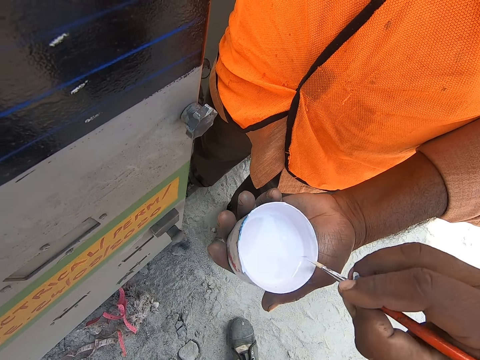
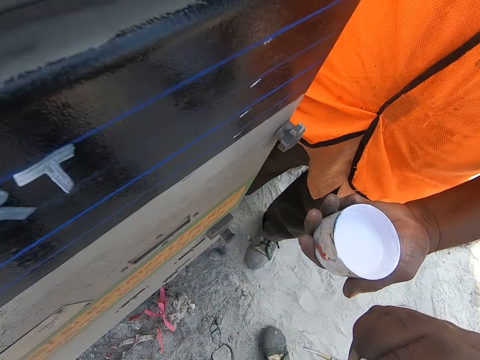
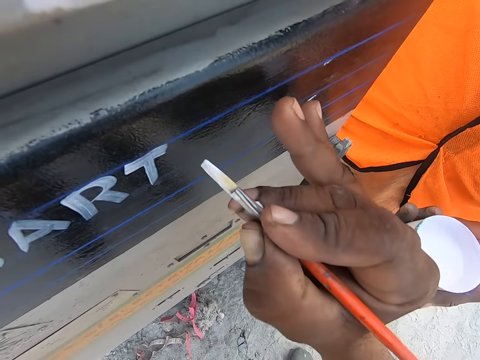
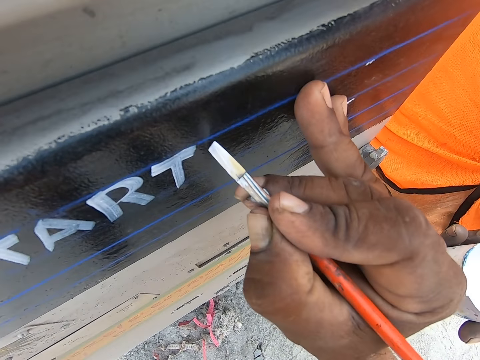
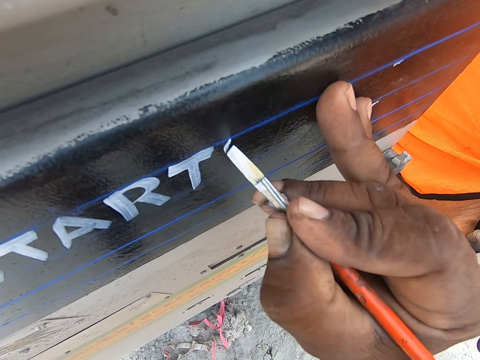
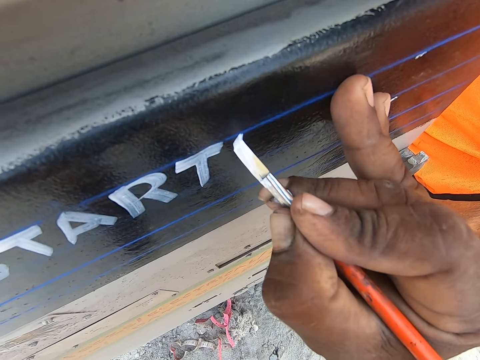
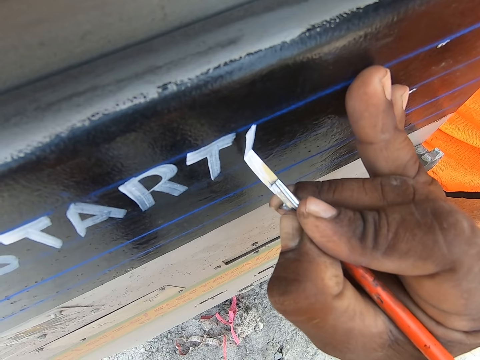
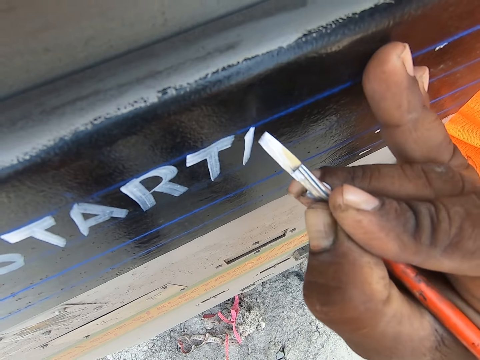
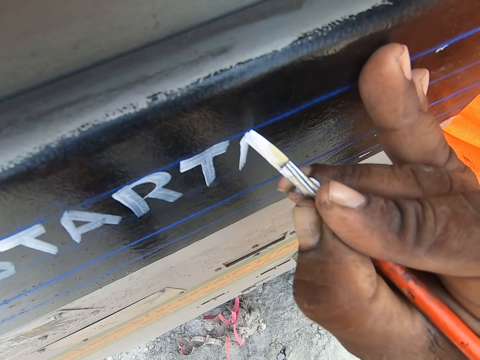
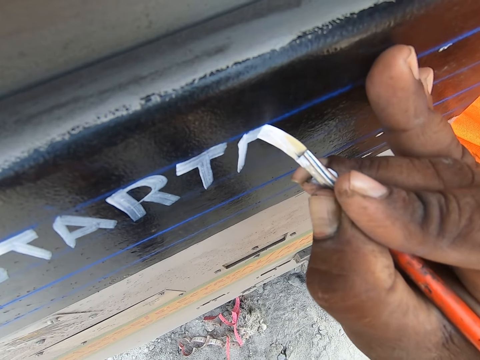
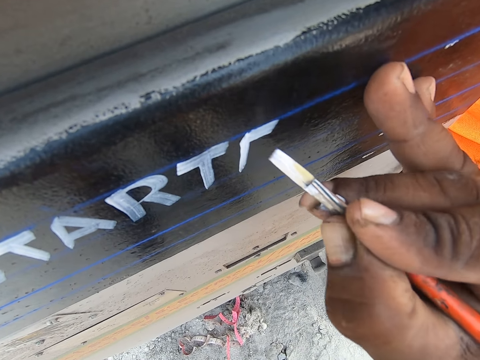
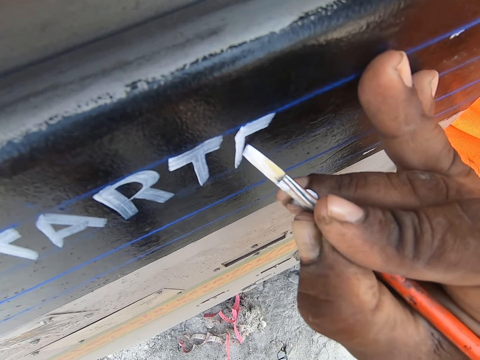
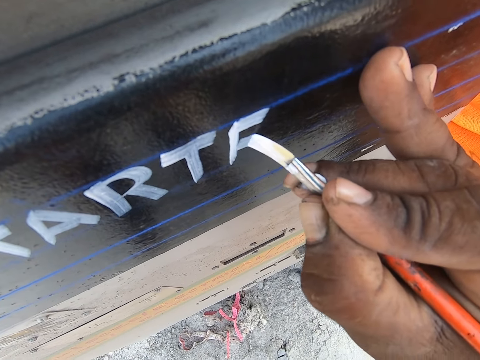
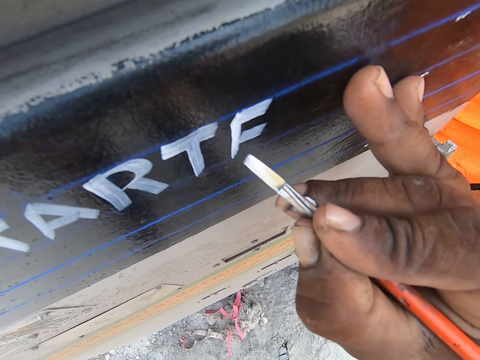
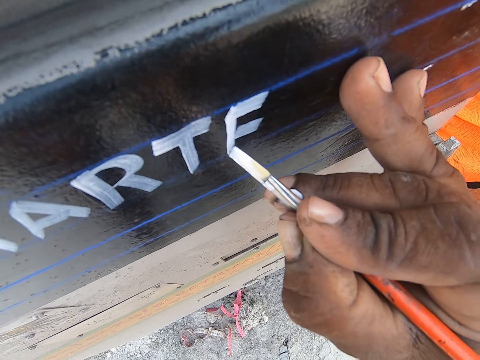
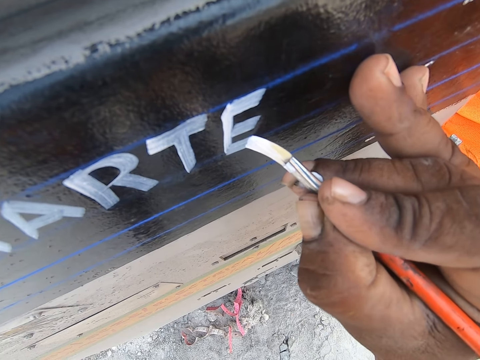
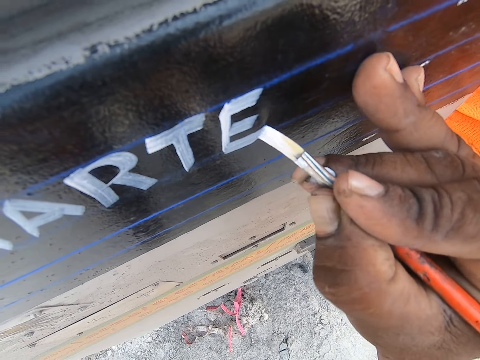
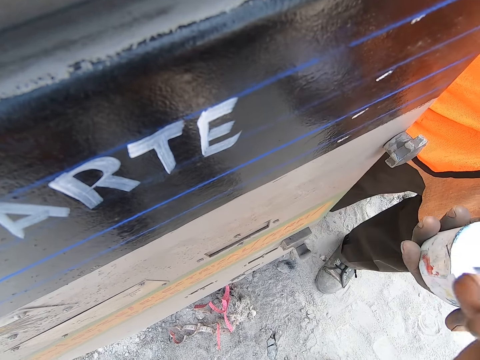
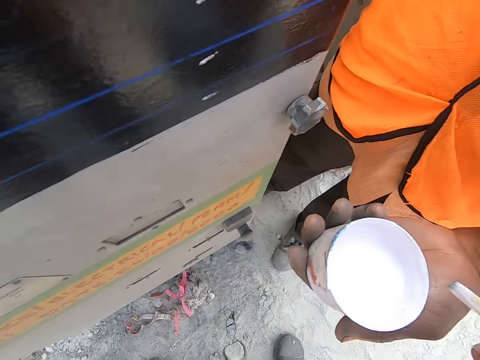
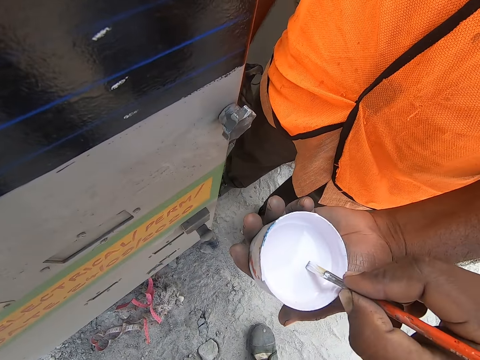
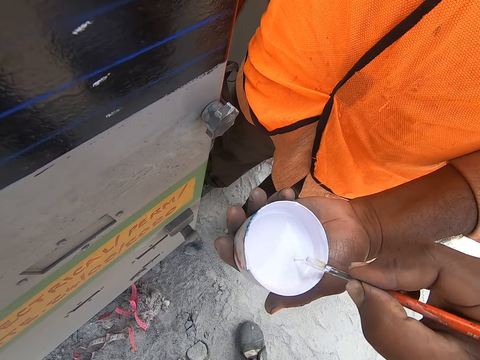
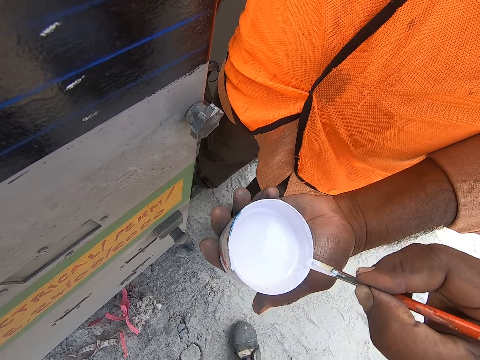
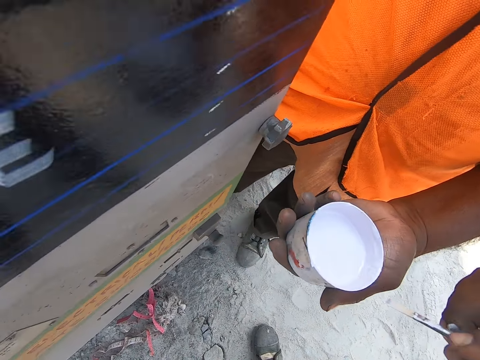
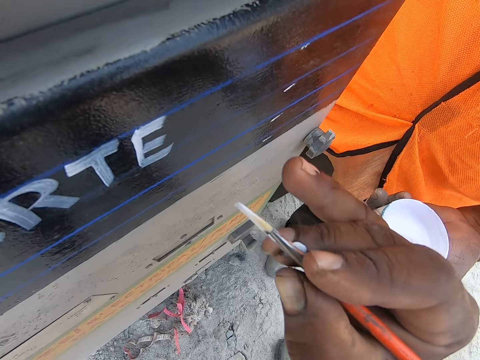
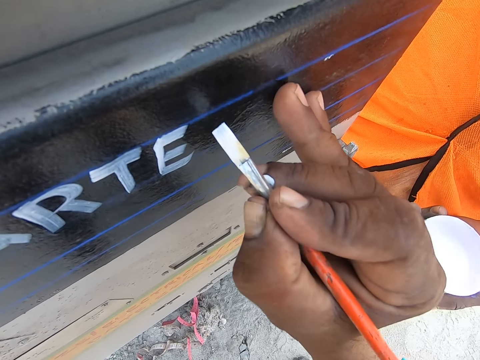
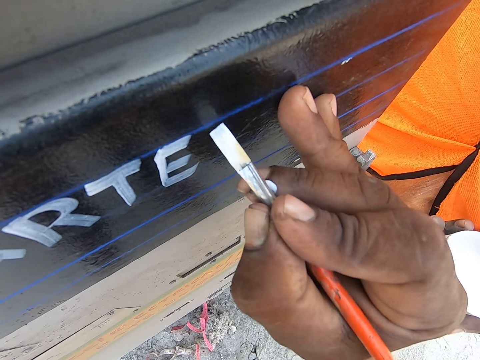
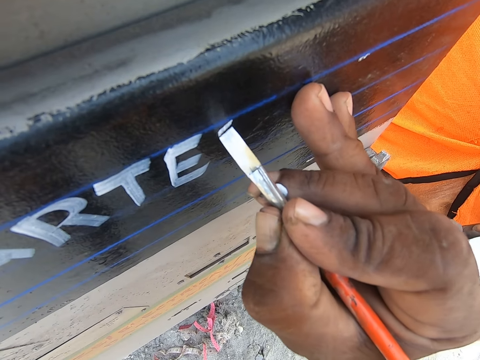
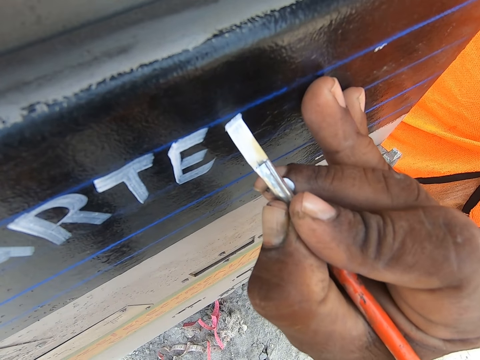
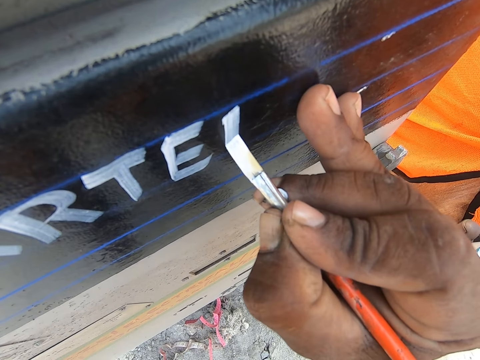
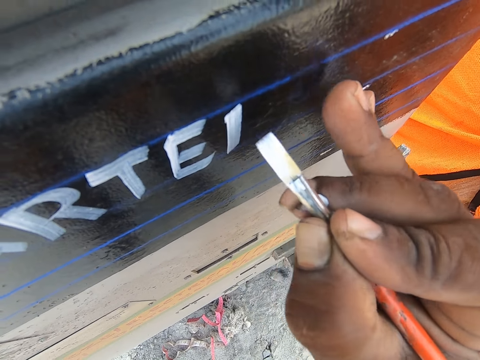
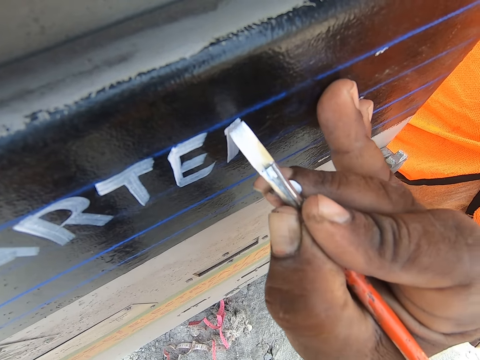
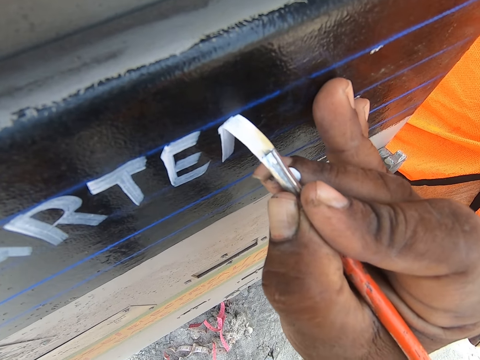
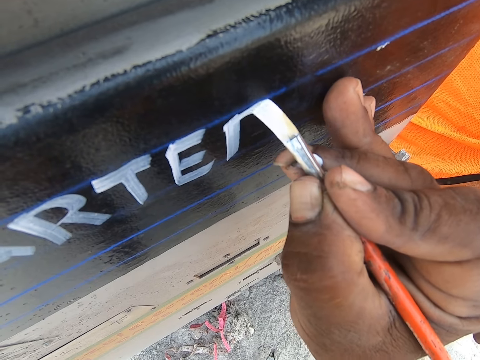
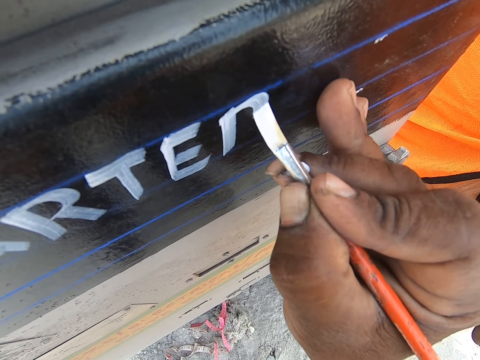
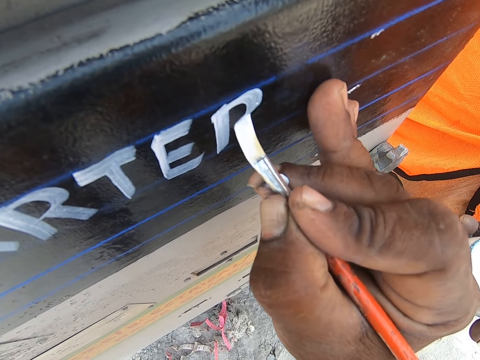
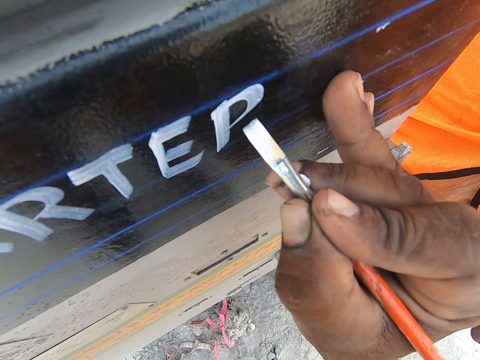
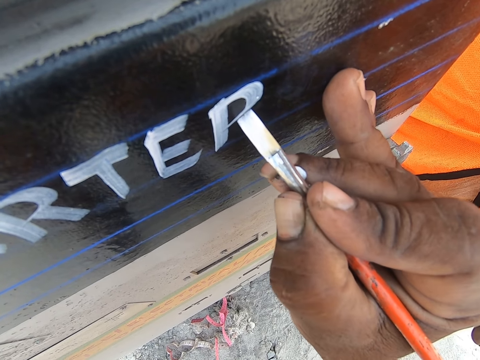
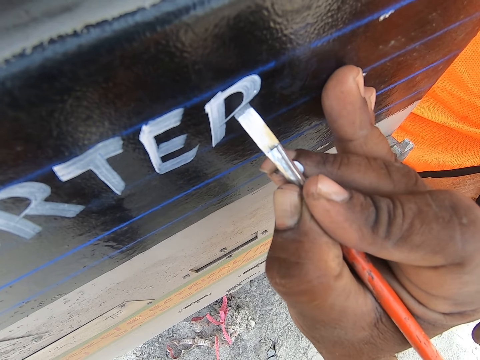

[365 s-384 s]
The camera wearer dips the brush in paint with the right hand. They write on the metal with a paint brush. They draw on the wall using the paint brush. They take paint on the container. They dip the brush in the paint with the right hand. They write on the metal with the paint brush. They draw on the wall using the paint brush.

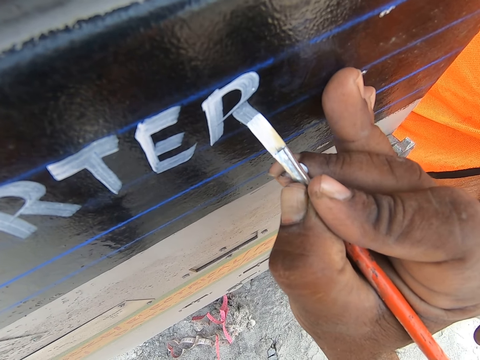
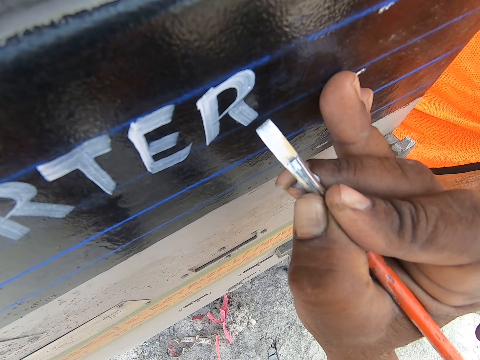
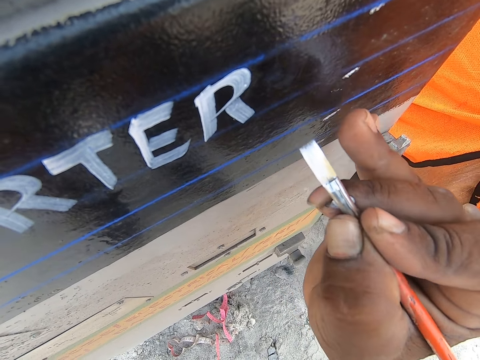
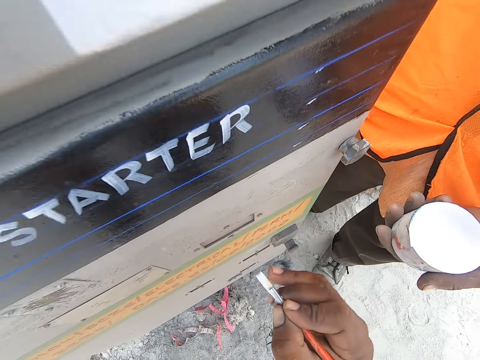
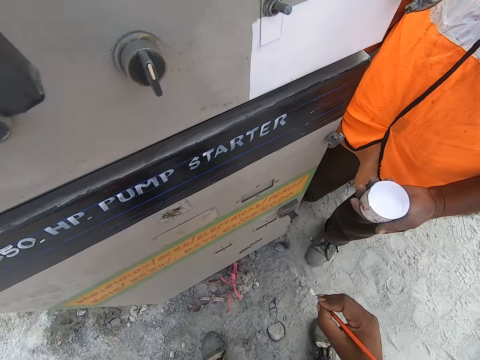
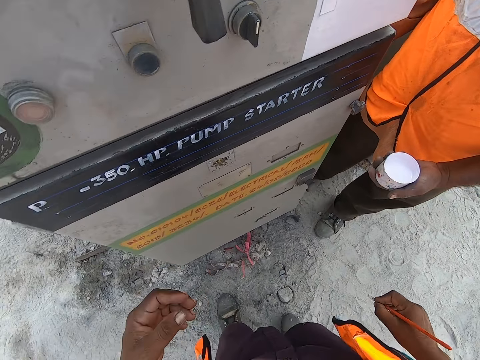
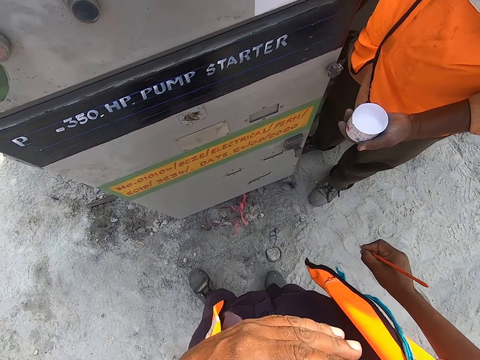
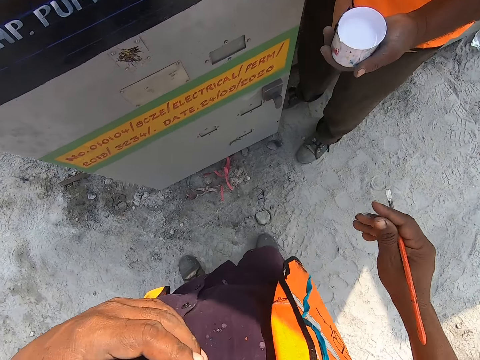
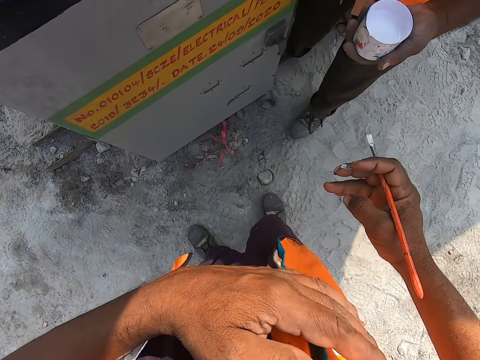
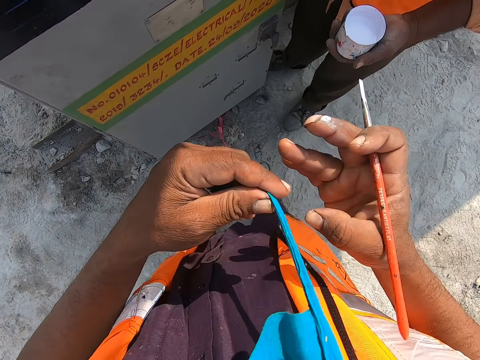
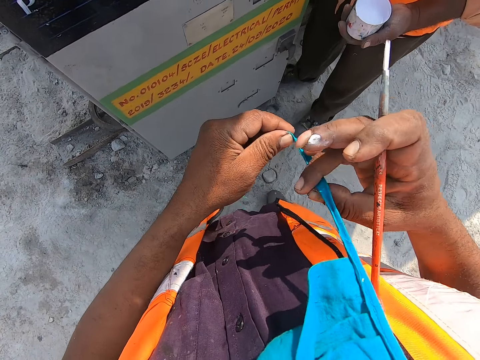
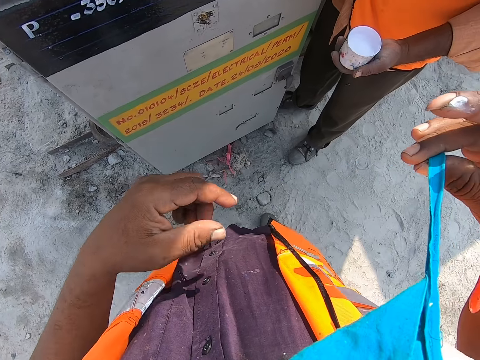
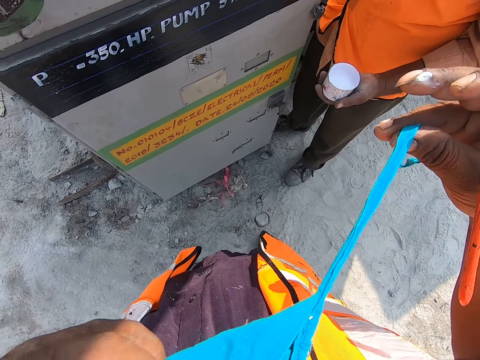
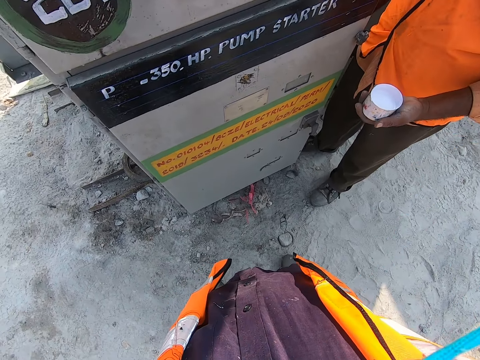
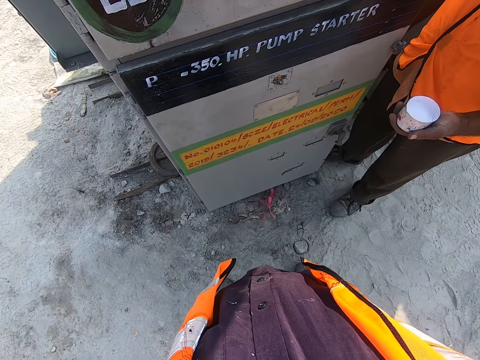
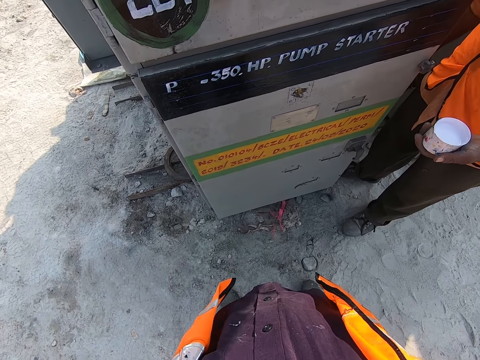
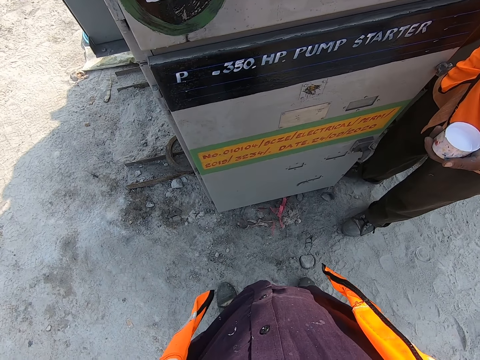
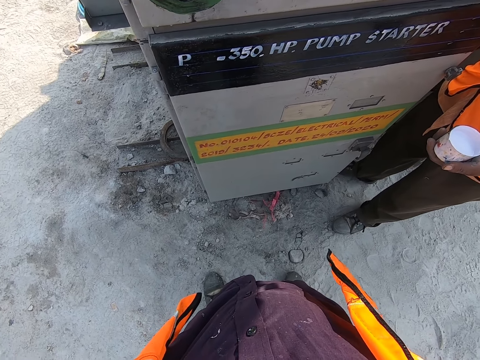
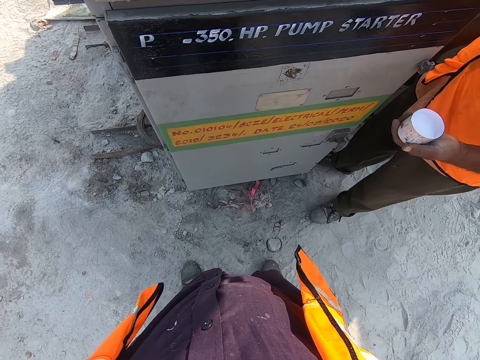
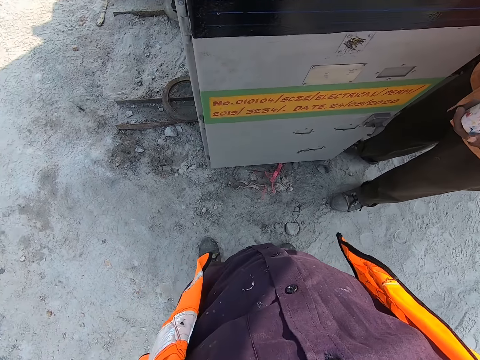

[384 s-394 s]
The camera wearer looks down. They look around.
